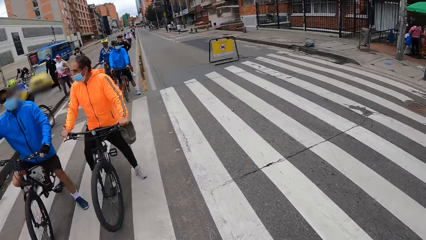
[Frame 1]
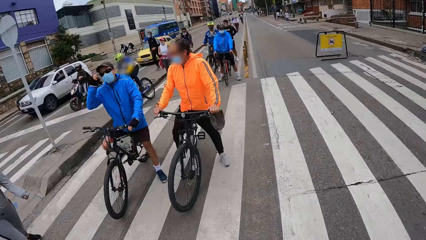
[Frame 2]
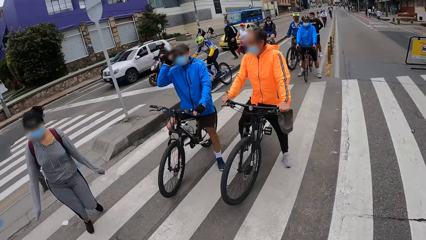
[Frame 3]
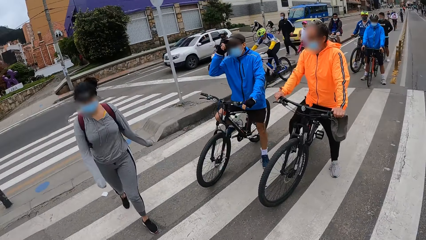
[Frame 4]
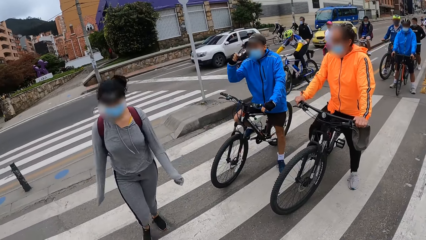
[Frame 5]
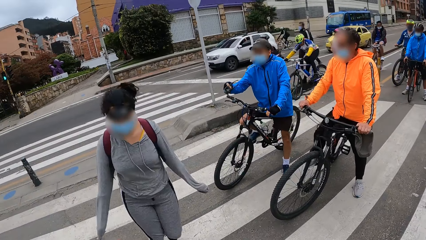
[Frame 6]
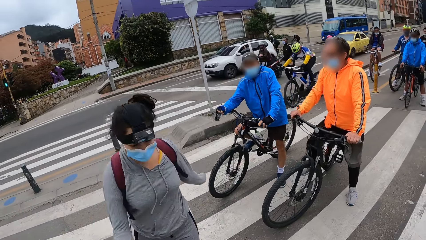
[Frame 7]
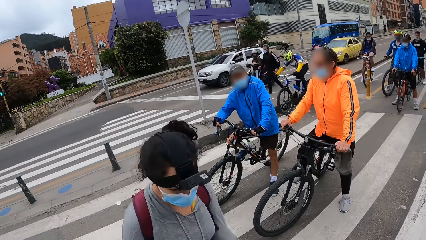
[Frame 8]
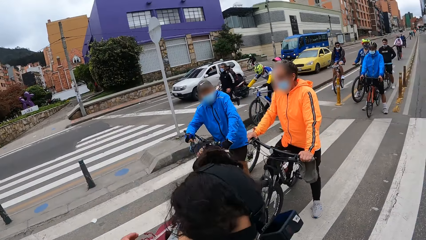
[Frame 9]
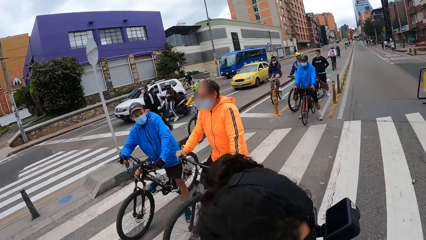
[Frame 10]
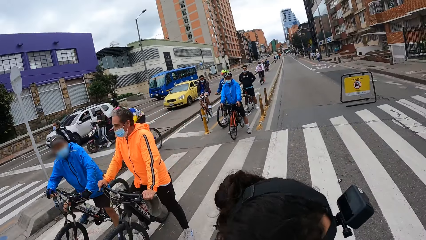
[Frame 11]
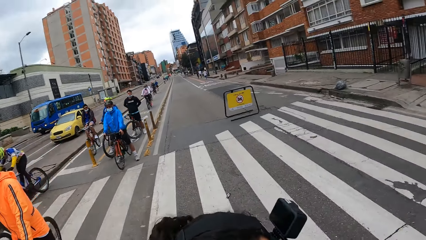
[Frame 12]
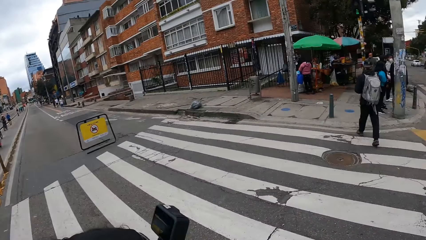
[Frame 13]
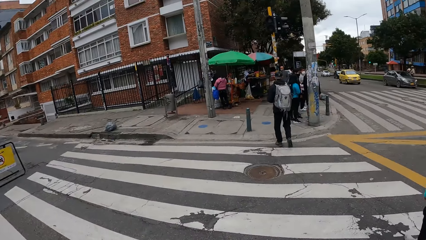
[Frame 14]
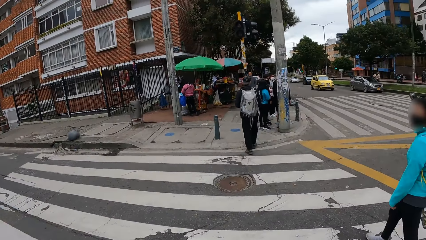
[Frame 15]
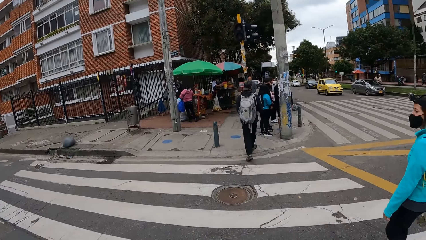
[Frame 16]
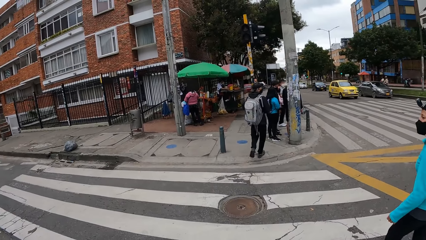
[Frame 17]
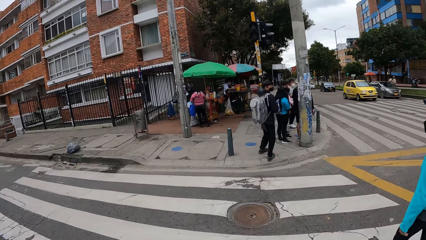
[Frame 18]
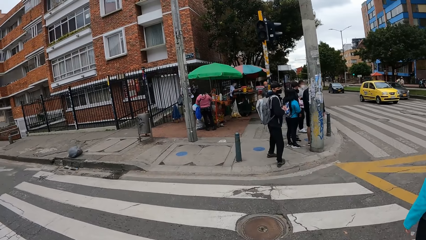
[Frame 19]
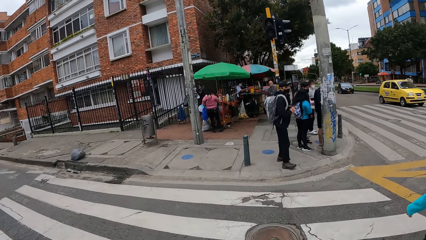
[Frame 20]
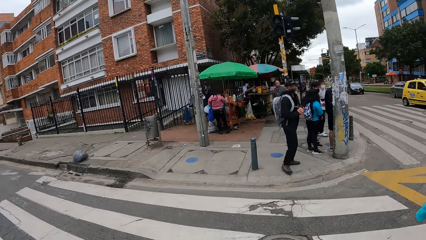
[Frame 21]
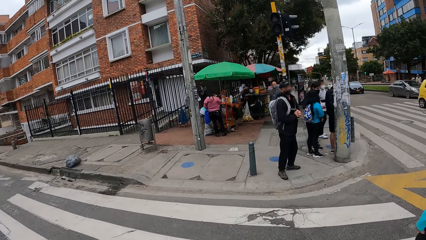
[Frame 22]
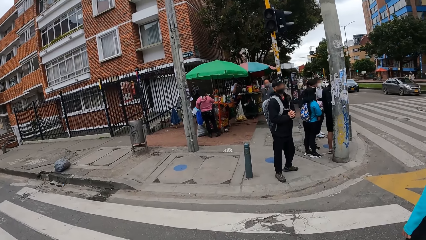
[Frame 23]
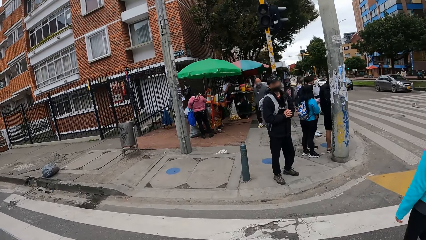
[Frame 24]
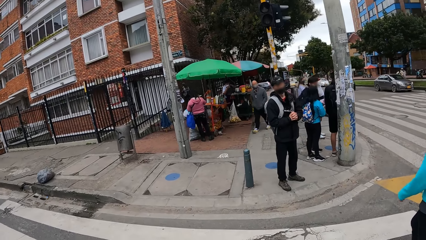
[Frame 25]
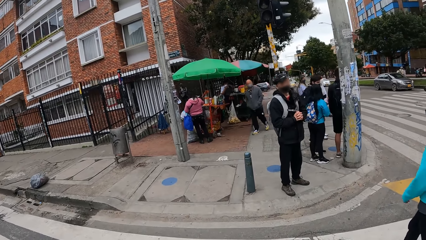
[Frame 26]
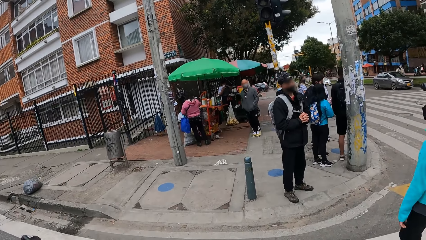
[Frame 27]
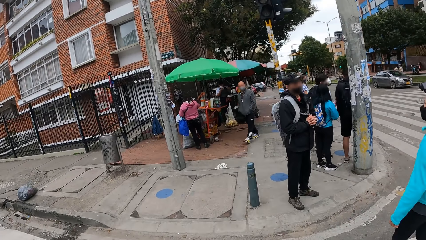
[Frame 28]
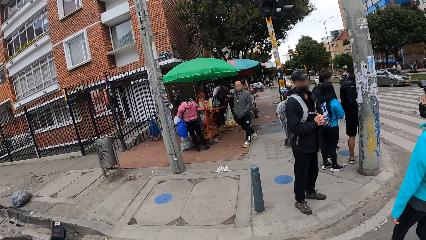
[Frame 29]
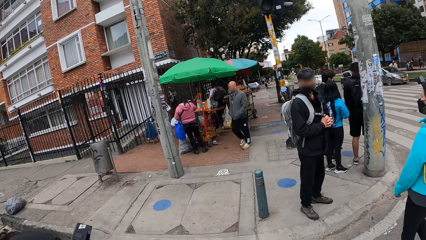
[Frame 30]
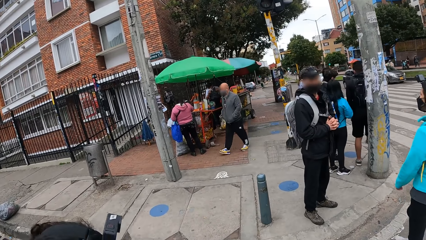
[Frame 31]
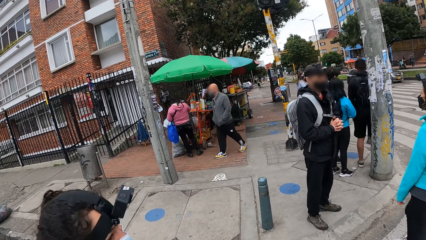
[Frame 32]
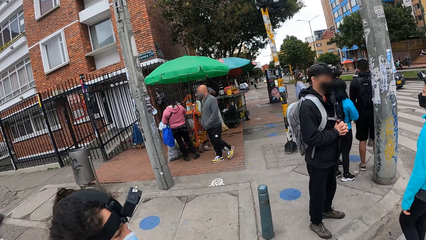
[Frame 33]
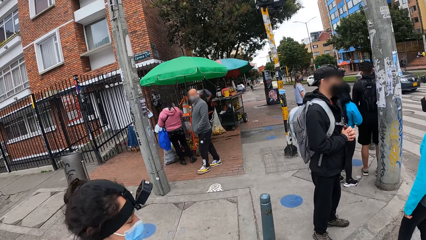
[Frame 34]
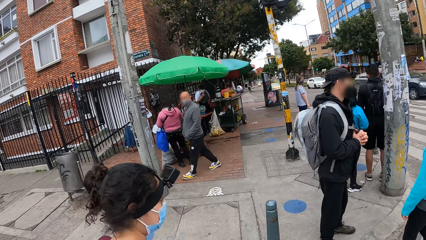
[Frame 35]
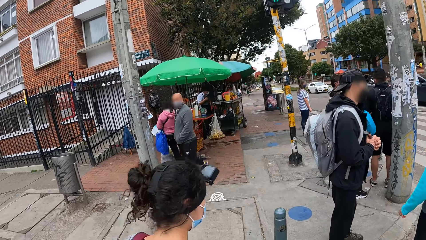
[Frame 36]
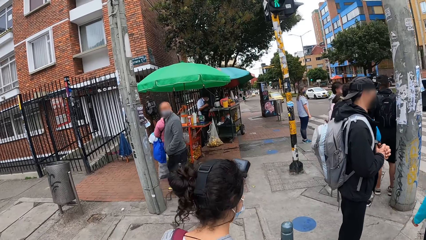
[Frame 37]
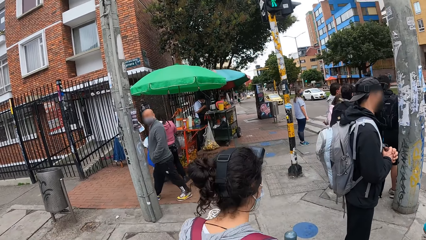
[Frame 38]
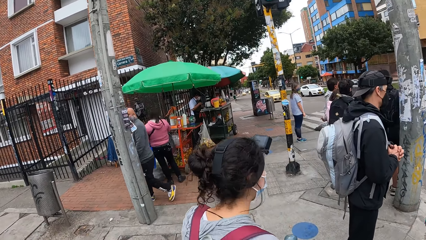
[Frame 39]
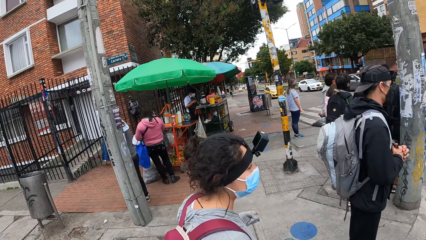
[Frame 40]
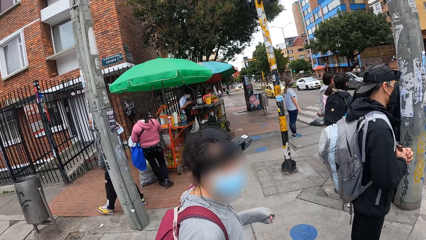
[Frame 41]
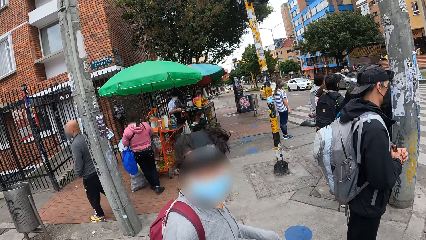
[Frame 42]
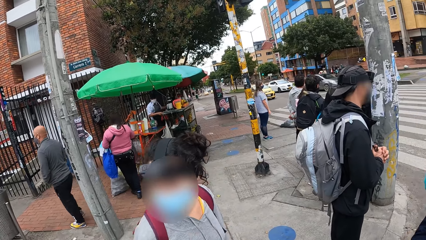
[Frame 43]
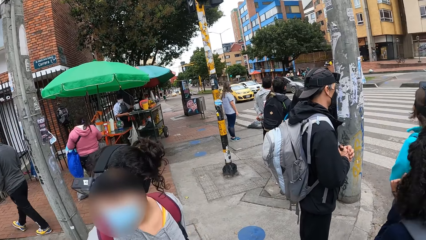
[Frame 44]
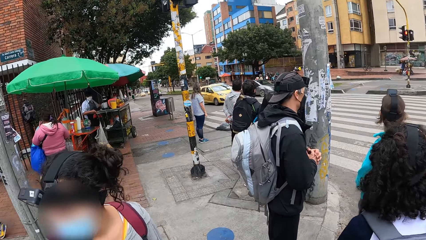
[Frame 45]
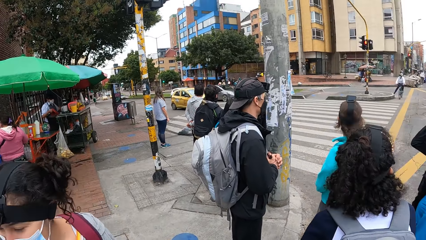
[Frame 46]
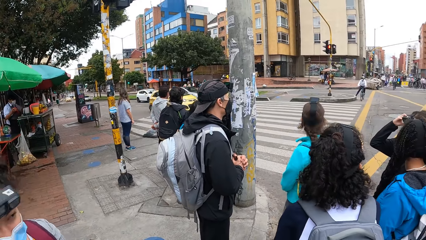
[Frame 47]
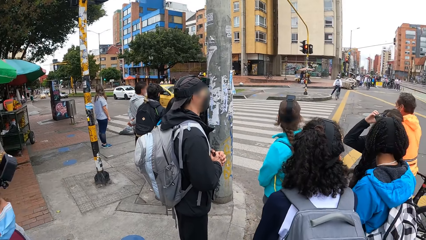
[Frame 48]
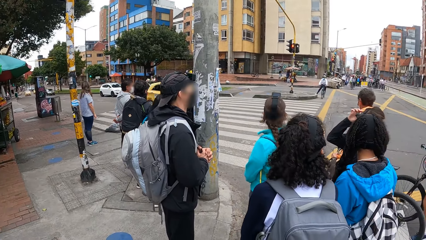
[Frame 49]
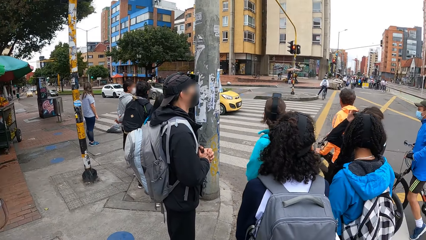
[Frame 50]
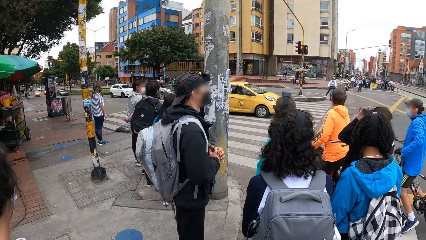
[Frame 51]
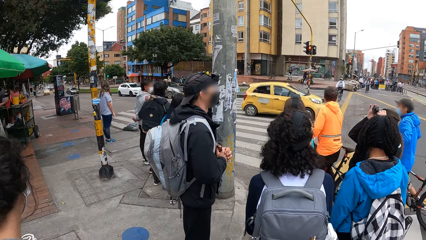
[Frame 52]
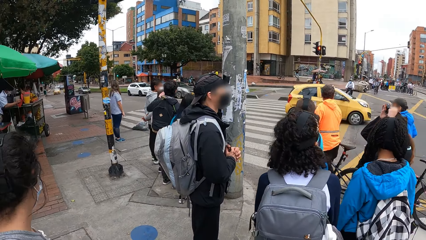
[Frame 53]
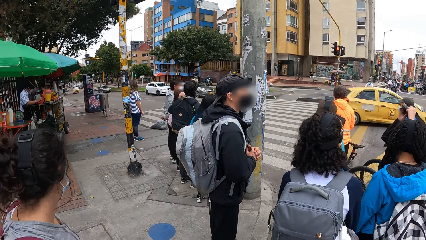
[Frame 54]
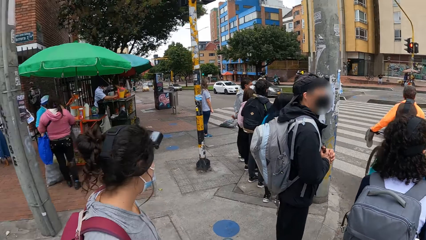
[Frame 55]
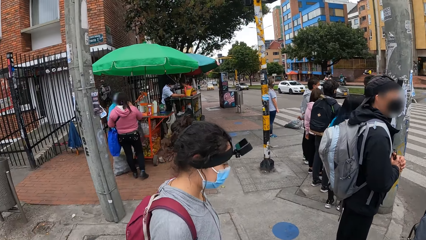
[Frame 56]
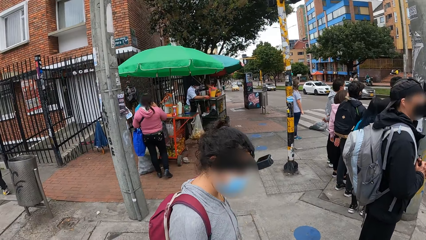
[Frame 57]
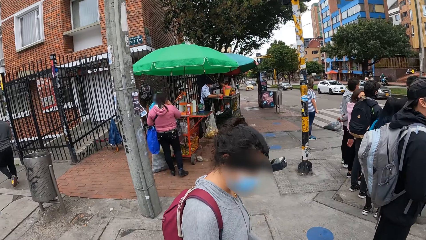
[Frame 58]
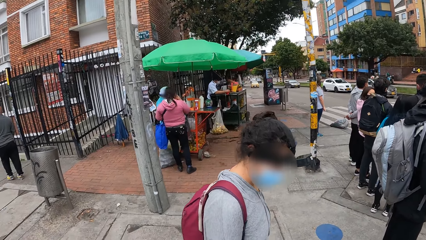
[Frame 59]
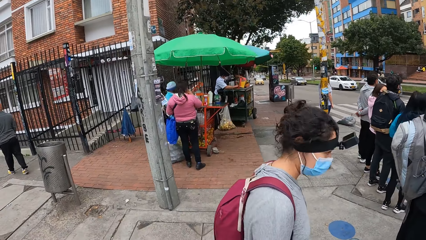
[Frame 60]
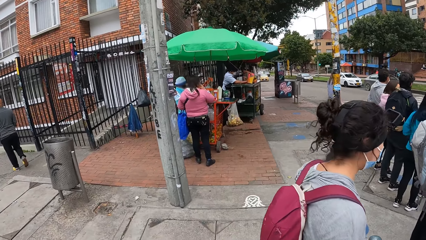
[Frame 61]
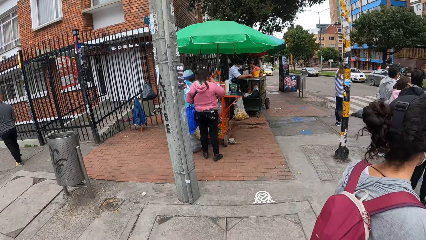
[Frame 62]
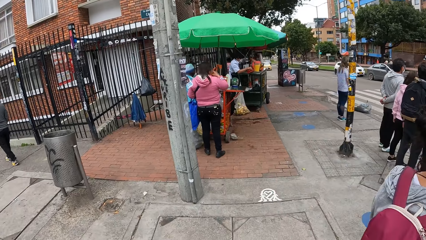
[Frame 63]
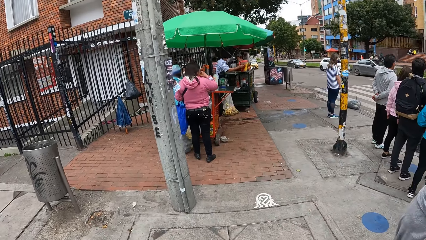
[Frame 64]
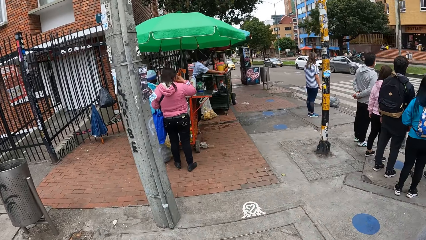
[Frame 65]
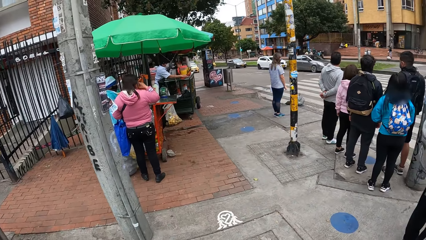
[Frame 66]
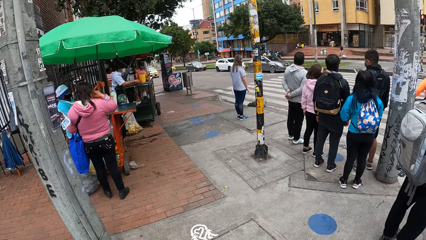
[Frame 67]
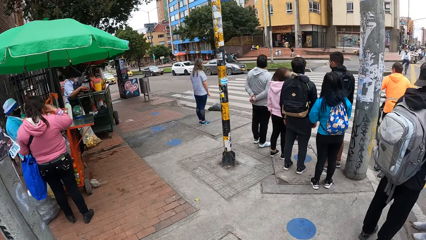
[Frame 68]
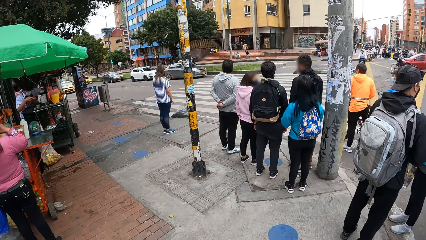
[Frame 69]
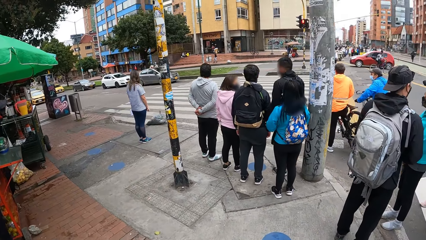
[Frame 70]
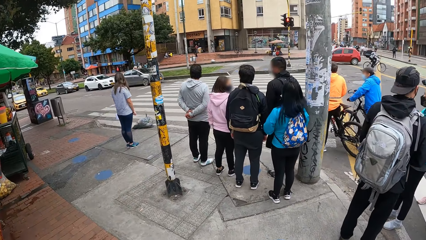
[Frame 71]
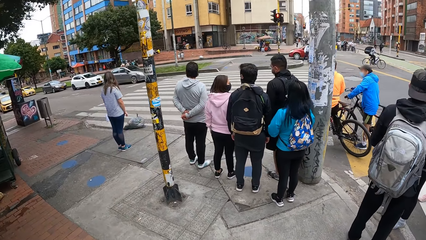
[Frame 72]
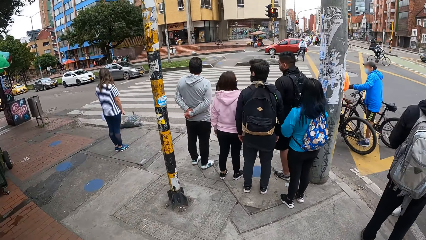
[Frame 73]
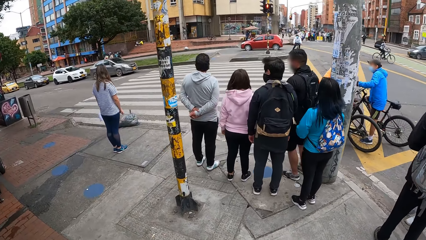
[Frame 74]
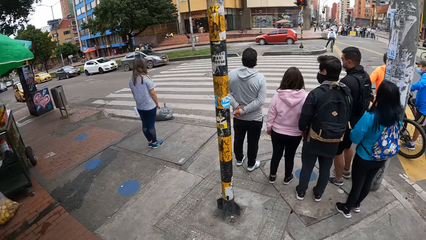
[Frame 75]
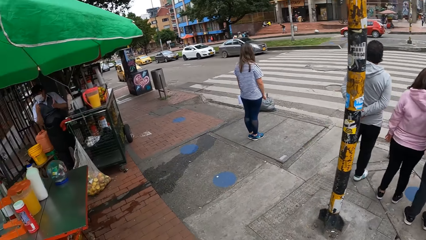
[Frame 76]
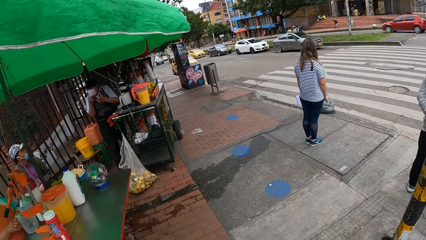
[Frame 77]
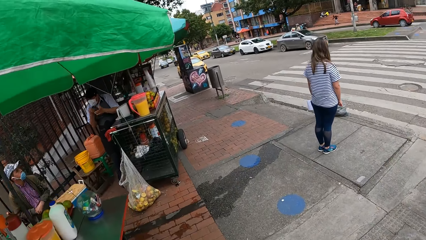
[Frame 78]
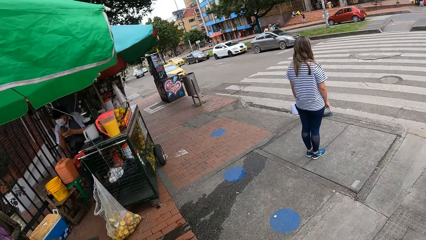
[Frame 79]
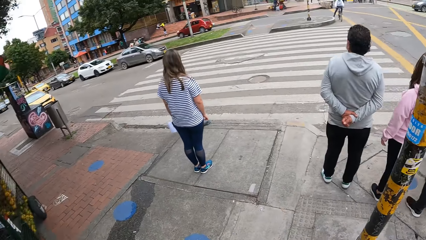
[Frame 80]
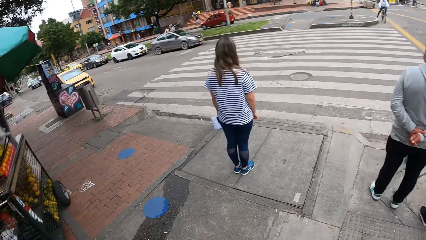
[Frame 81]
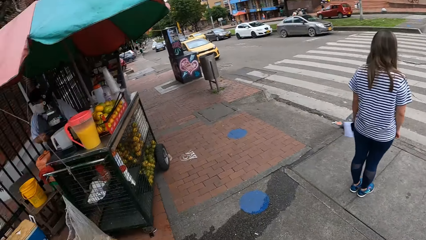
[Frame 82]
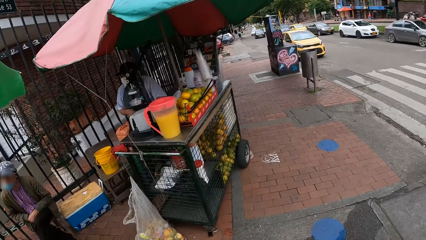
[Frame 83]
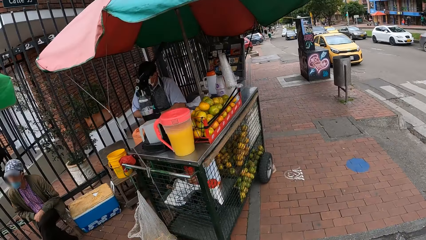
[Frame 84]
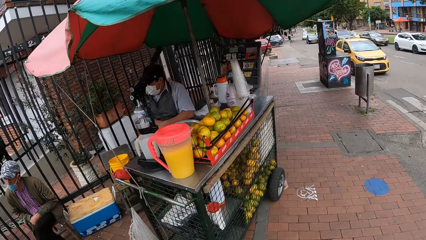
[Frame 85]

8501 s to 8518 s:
A woman runs through the road. The camera wearer moves their hand and walks around. A man stops at a sidewalk of the road. Another woman walks around. Another man moves around. The first woman walks around. The group of people stop at a sidewalk of the road. The first woman looks around. The second man picks something. The second woman looks around. A third woman pulls the camera off her head with both hands. The camera wearer looks around. The second man wipes a table with a cloth. The first woman walks around. The camera wearer walks to a fourth woman at a juice stall on the sidewalk of the road. The second woman looks around. The second man moves his hands.
